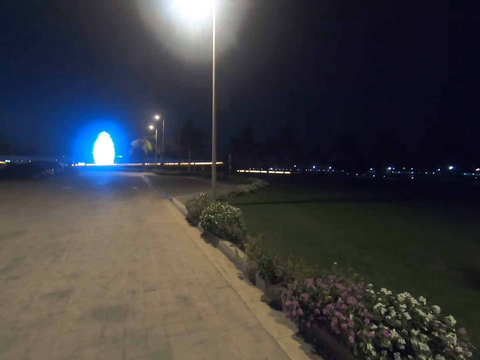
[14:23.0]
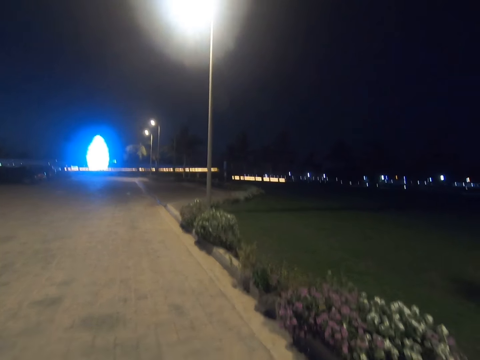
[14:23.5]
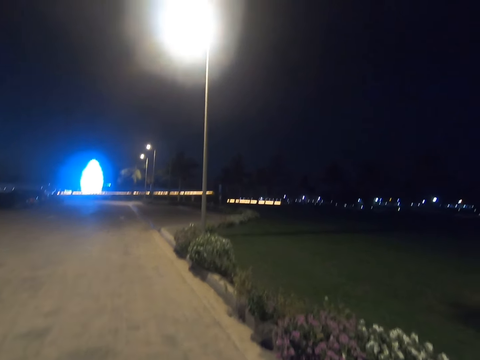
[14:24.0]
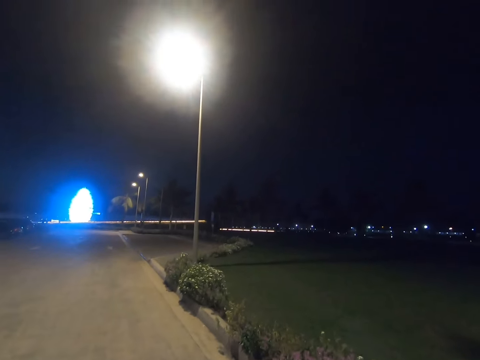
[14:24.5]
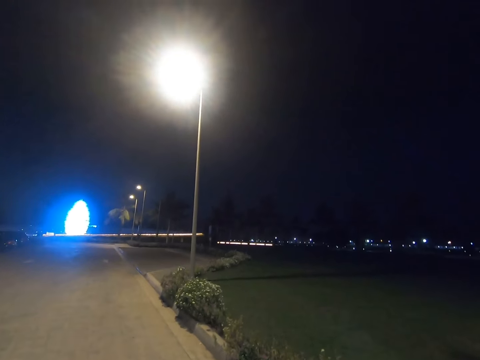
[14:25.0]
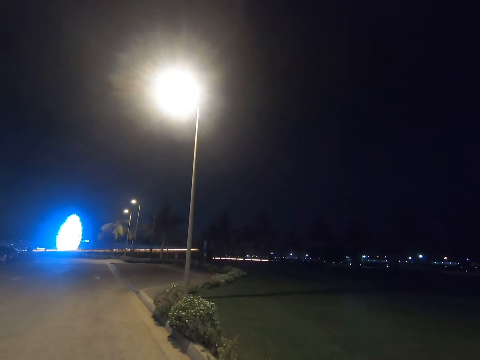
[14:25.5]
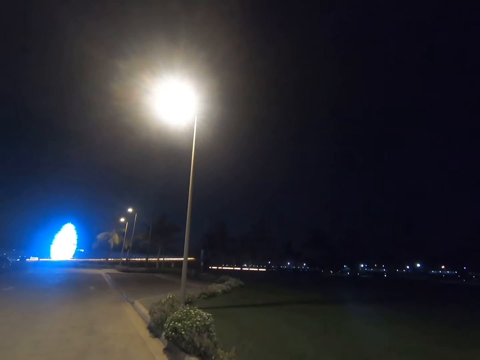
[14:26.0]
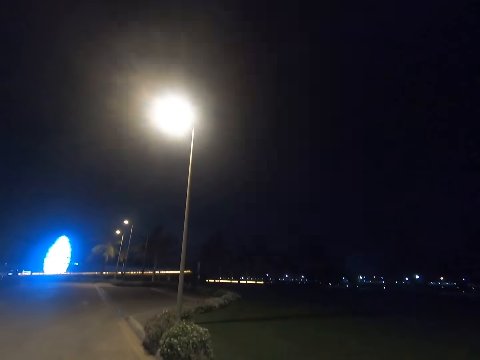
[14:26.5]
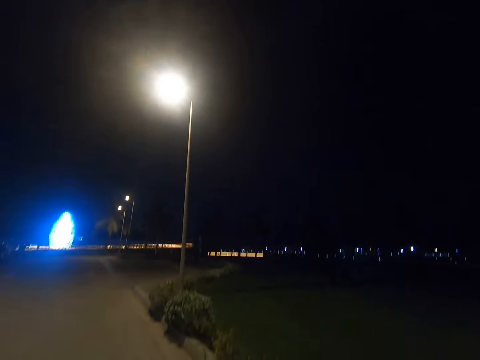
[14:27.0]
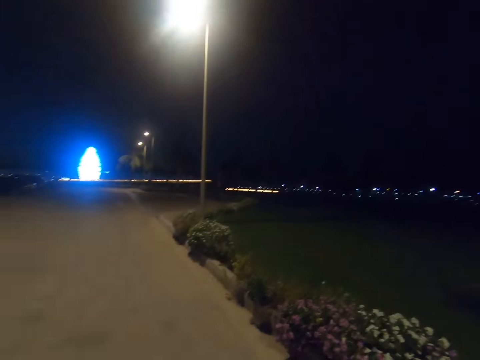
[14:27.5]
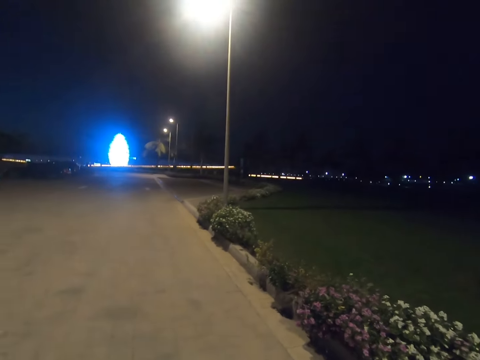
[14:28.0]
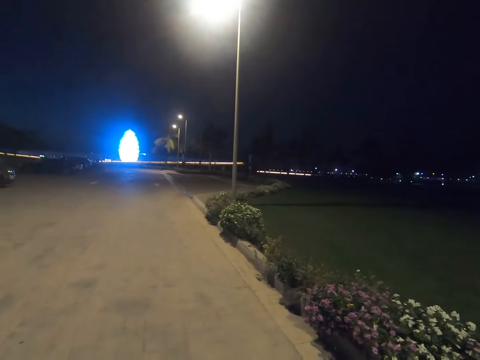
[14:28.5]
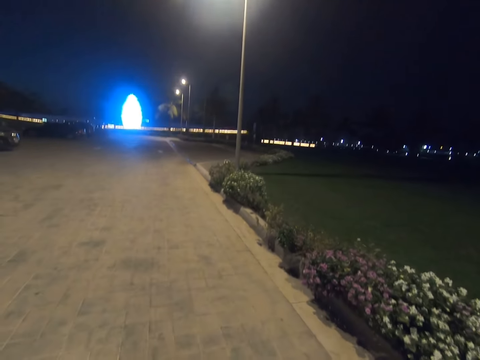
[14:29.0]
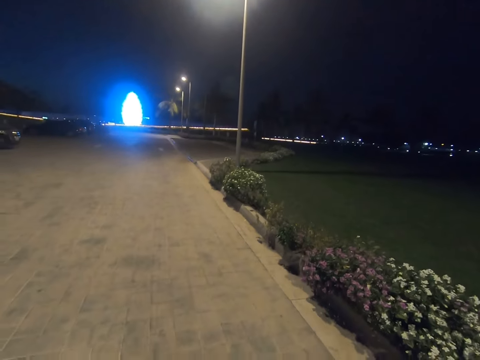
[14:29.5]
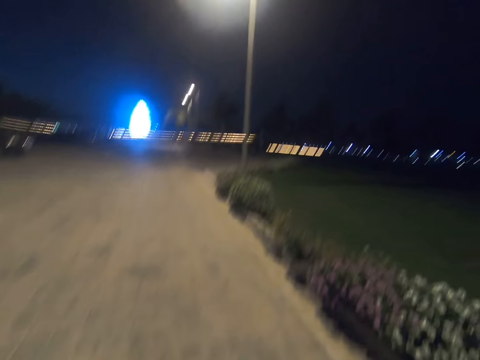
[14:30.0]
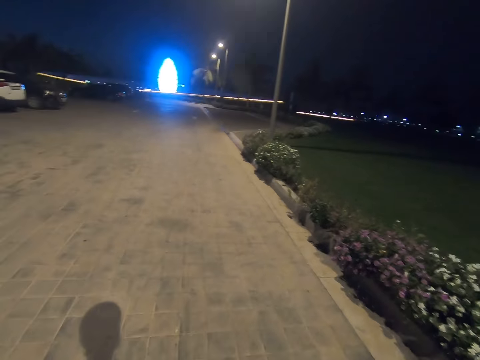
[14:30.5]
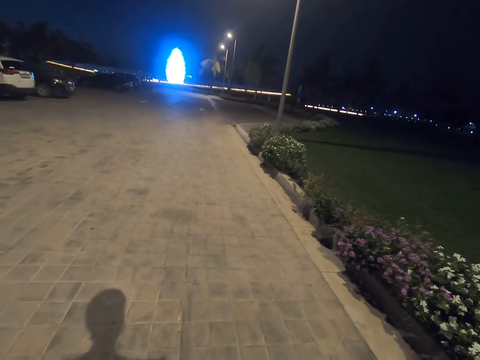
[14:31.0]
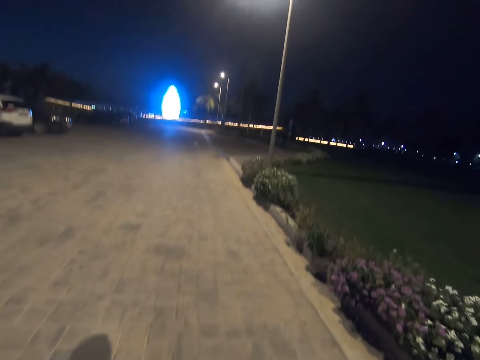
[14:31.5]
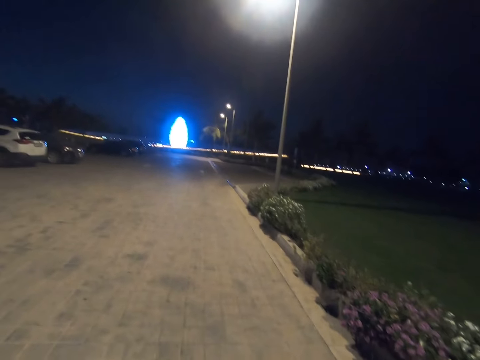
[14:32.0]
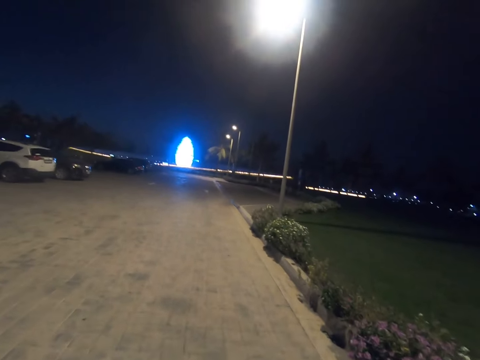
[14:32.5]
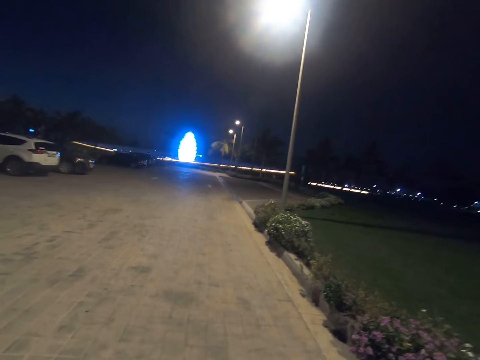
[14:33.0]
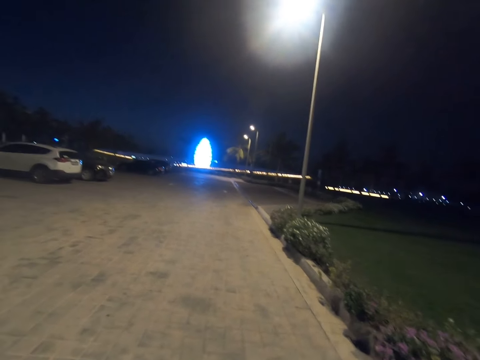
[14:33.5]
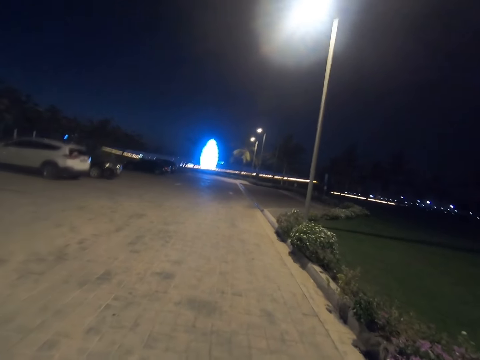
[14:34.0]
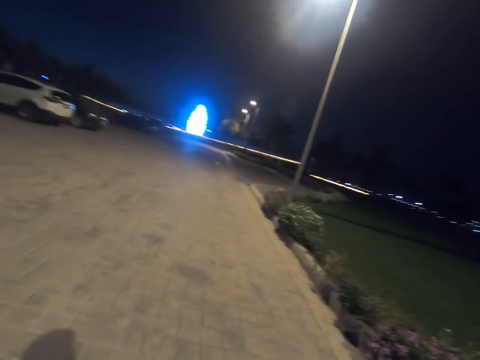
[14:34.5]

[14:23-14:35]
The camera wearer stares at the palm tree. They stare at the flowers. They stare at the sidewalk.

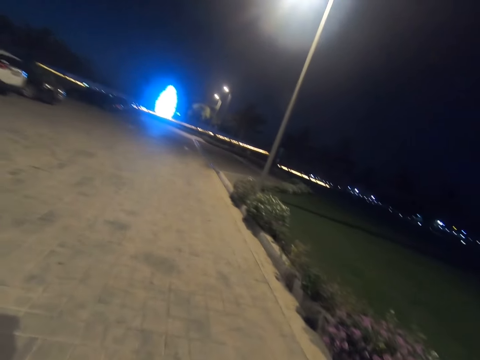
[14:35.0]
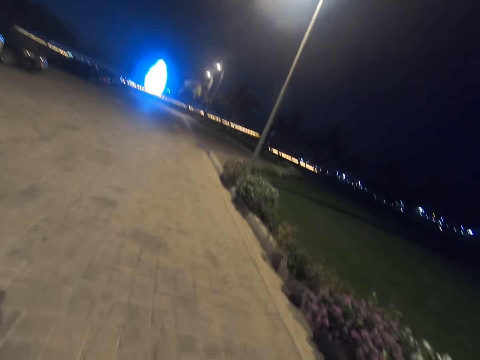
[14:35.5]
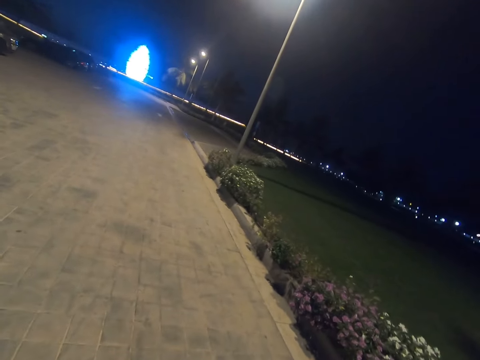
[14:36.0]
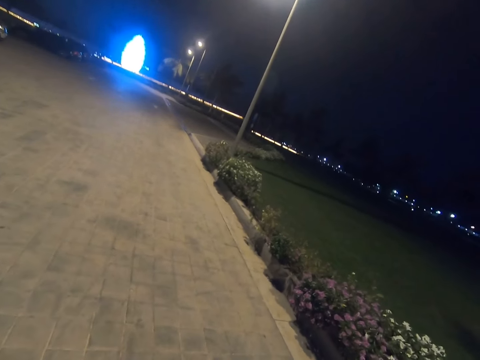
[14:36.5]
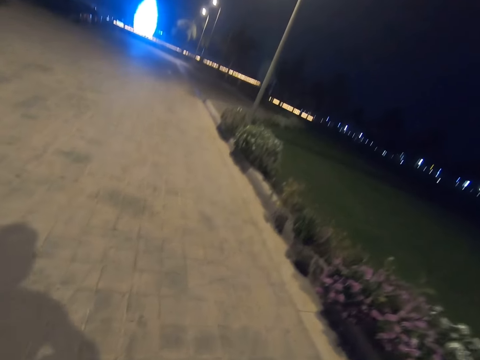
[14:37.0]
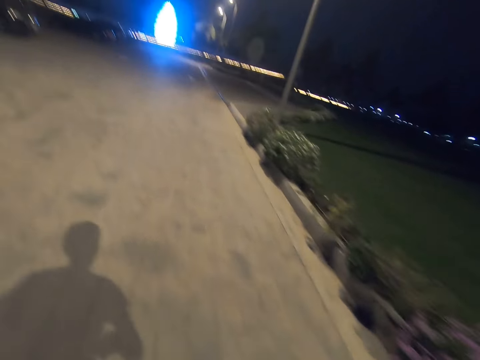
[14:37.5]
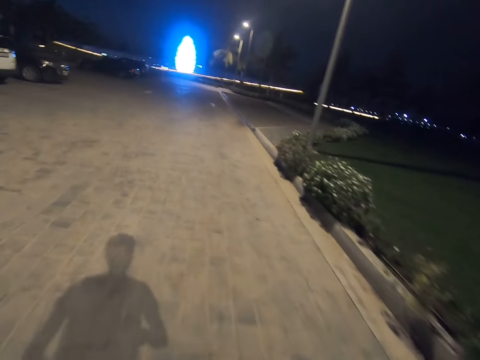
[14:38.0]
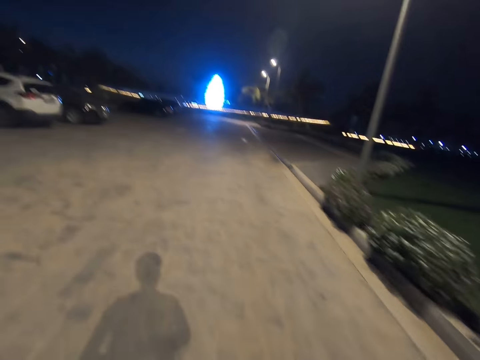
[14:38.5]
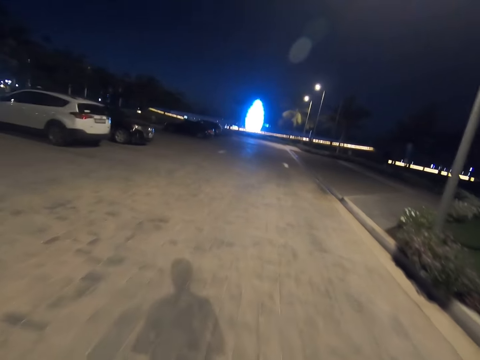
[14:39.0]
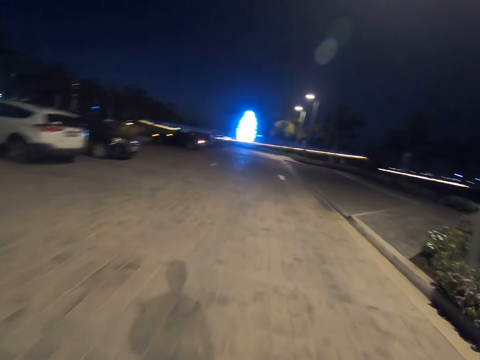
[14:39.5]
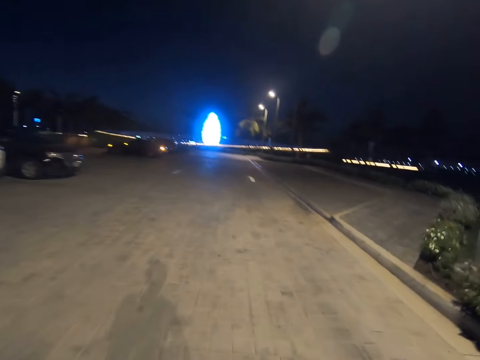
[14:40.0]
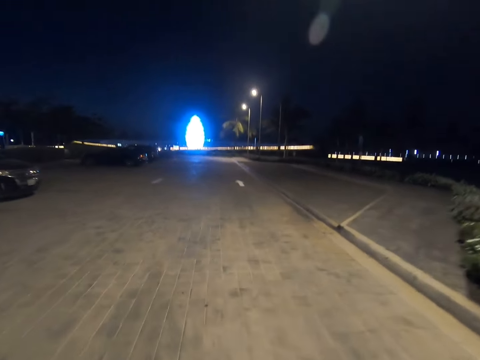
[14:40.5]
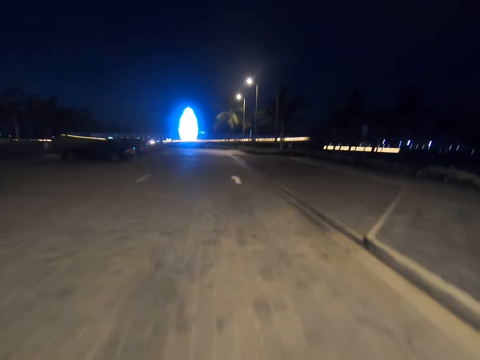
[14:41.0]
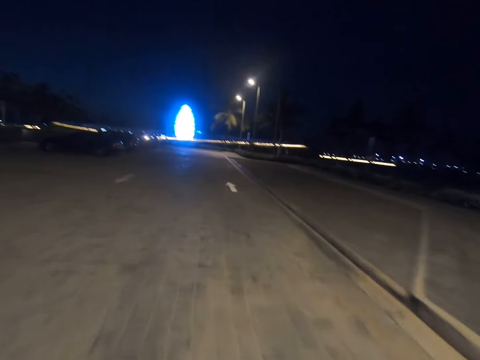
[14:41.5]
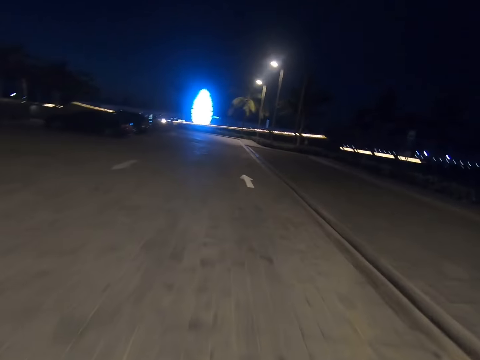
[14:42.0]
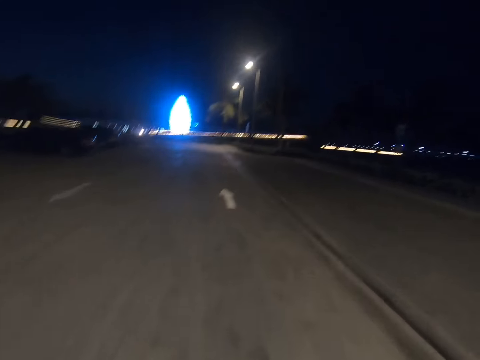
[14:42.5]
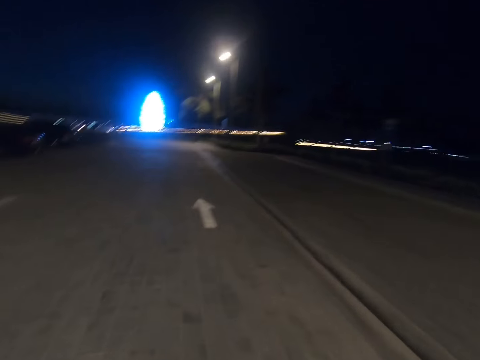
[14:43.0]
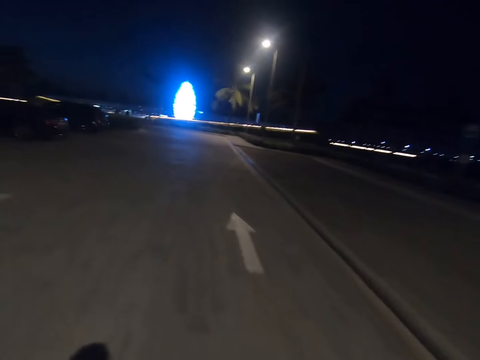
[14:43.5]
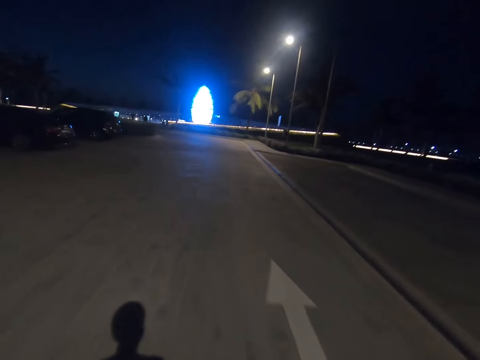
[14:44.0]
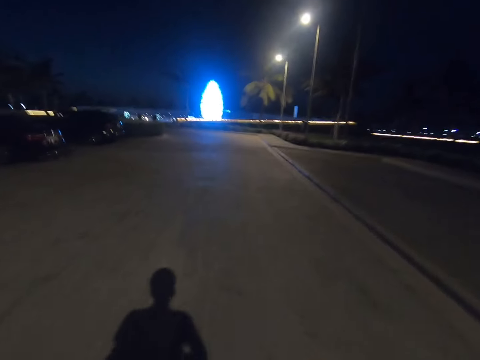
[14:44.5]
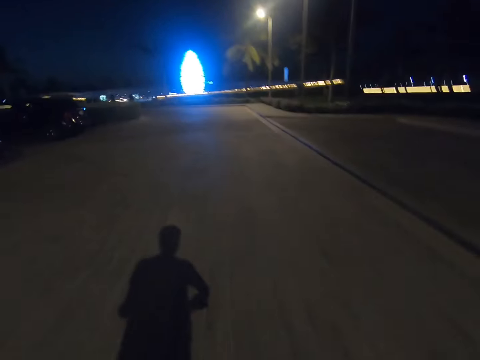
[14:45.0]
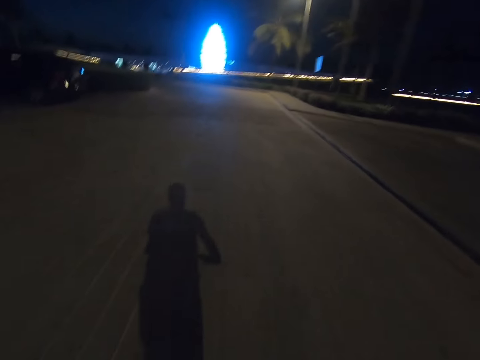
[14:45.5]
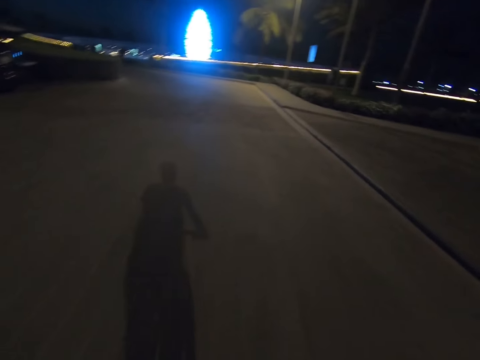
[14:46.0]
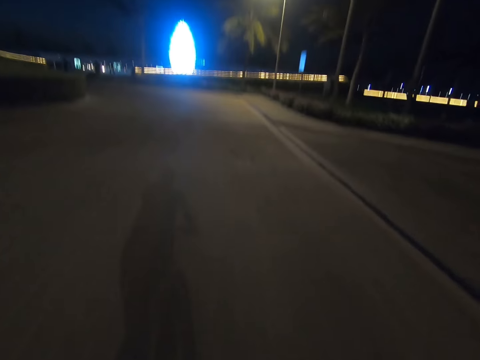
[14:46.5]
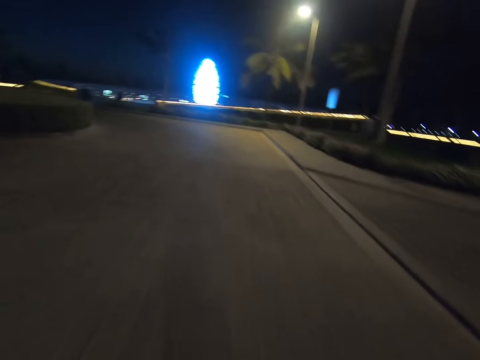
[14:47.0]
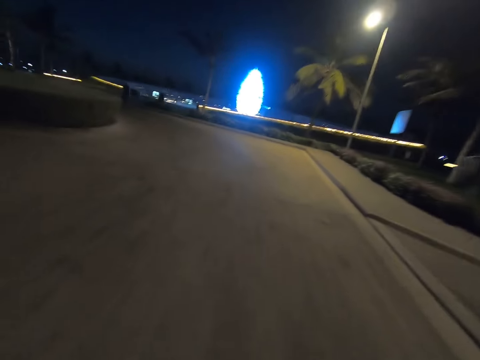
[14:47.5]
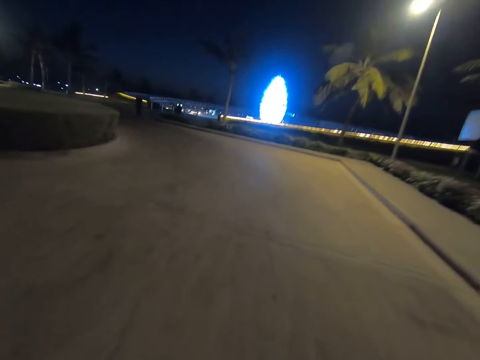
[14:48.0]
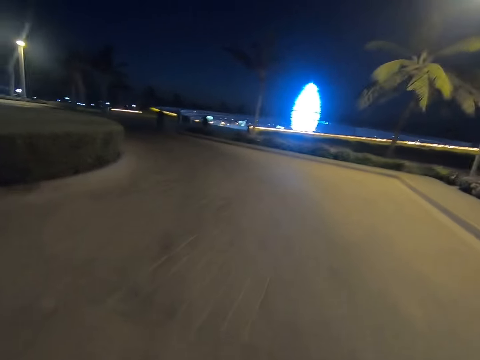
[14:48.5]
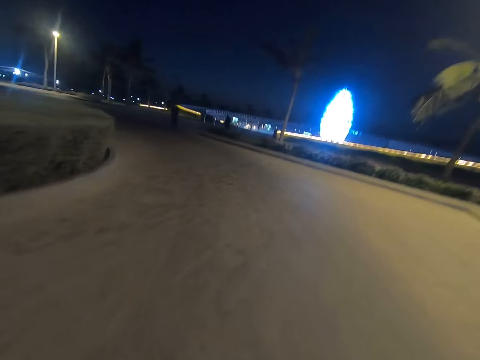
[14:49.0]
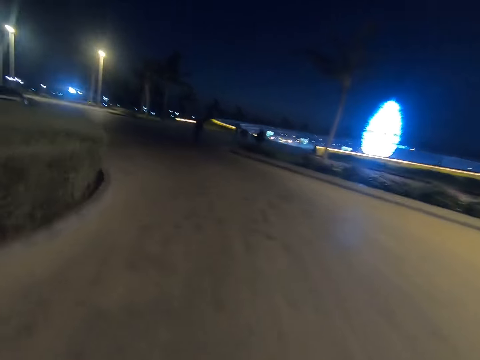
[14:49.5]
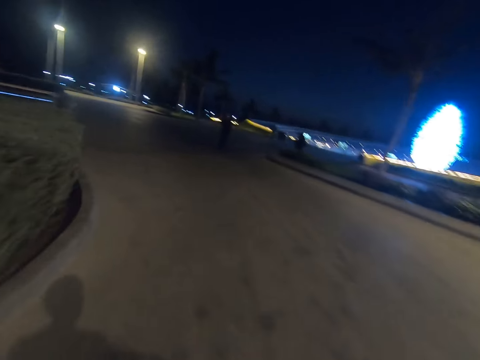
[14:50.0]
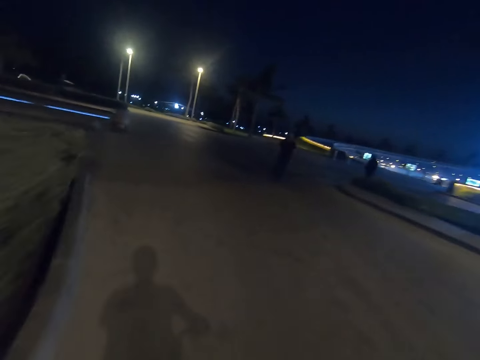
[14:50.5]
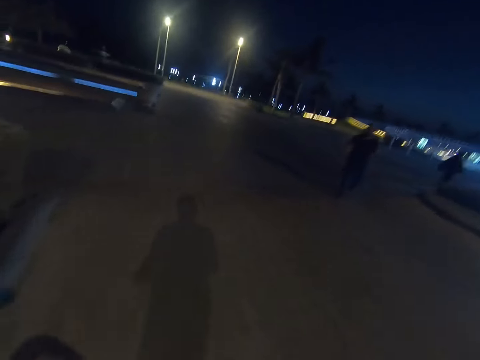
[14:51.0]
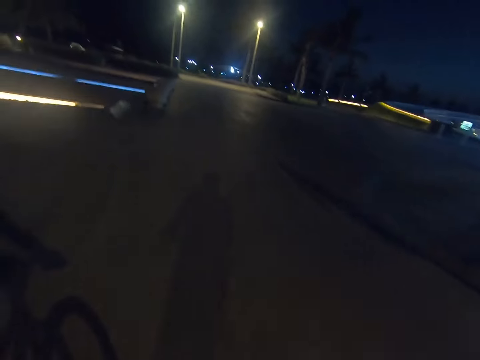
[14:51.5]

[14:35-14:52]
The camera wearer rides a bicycle on the road. A man walks at the parking.
